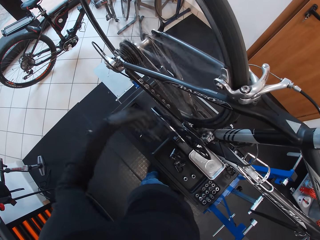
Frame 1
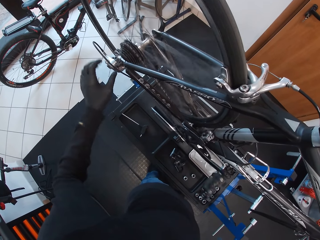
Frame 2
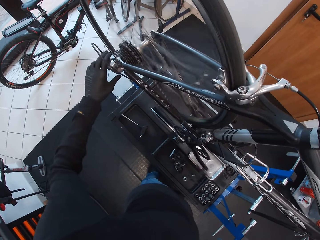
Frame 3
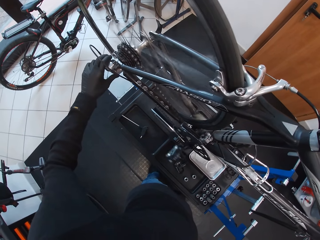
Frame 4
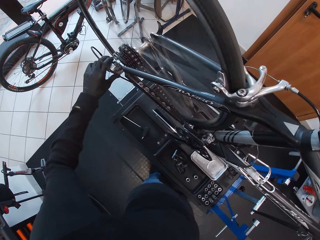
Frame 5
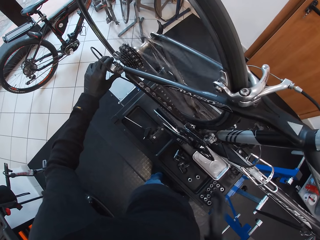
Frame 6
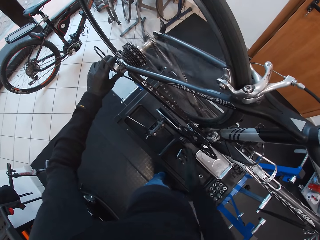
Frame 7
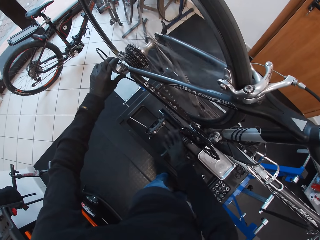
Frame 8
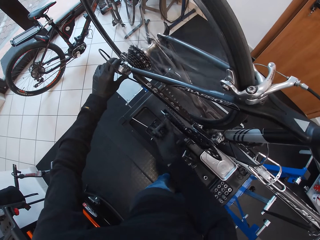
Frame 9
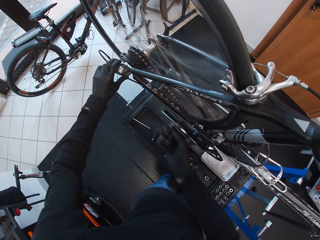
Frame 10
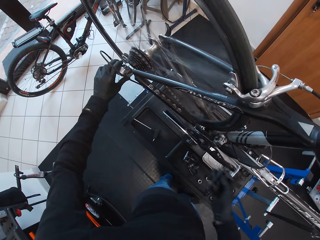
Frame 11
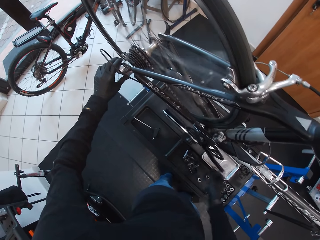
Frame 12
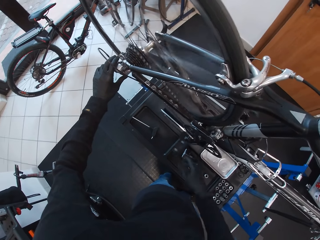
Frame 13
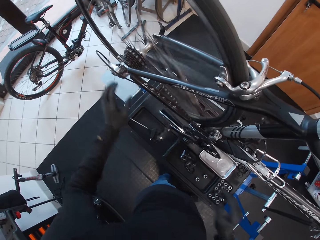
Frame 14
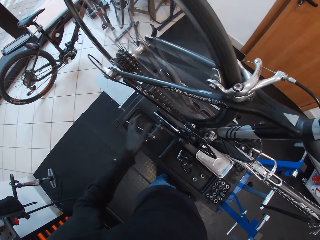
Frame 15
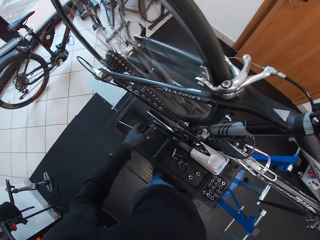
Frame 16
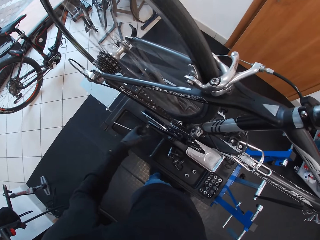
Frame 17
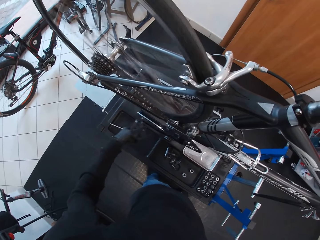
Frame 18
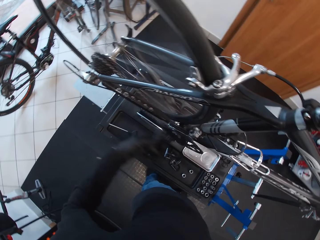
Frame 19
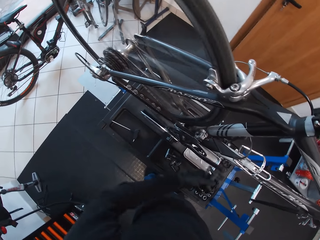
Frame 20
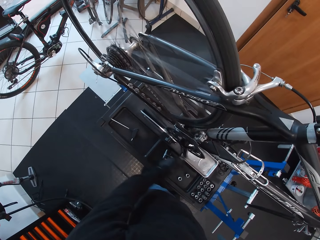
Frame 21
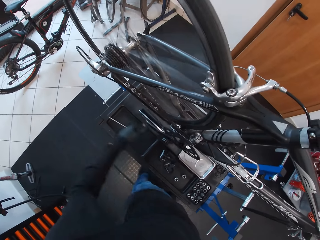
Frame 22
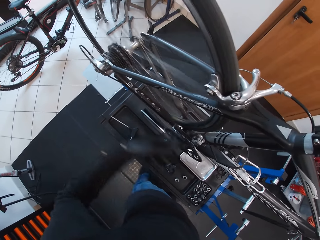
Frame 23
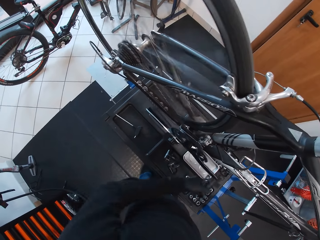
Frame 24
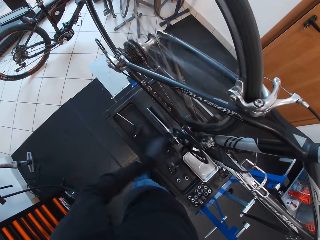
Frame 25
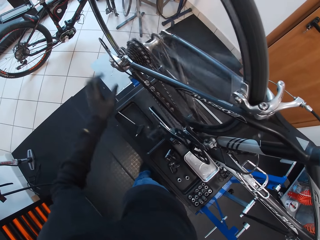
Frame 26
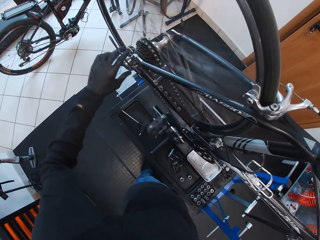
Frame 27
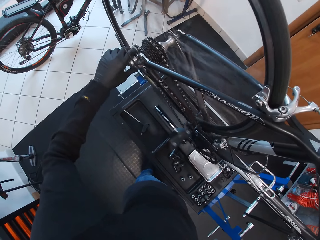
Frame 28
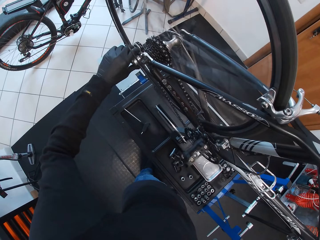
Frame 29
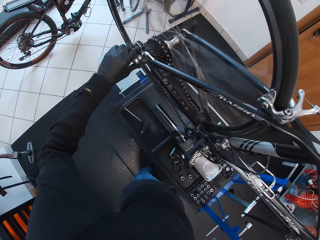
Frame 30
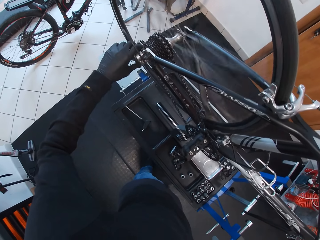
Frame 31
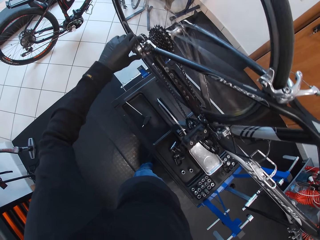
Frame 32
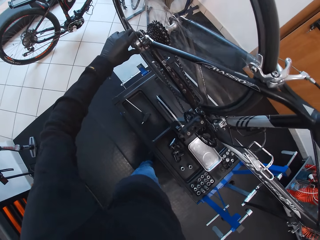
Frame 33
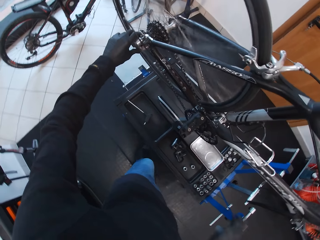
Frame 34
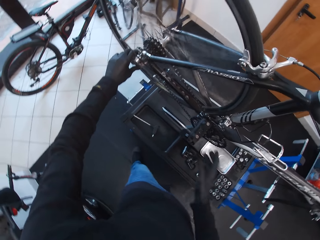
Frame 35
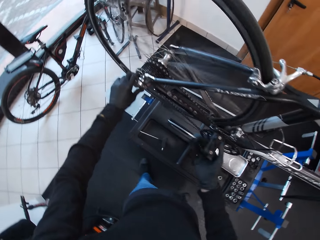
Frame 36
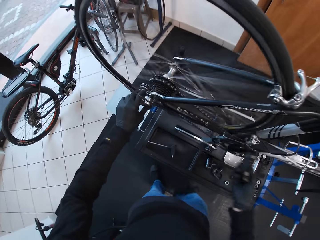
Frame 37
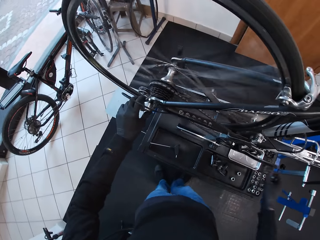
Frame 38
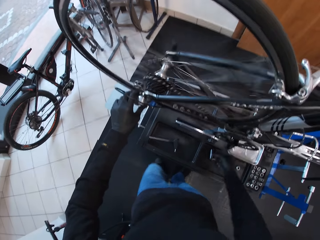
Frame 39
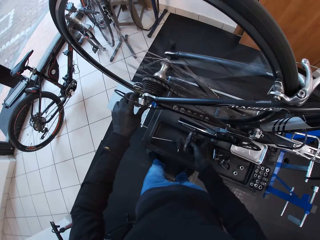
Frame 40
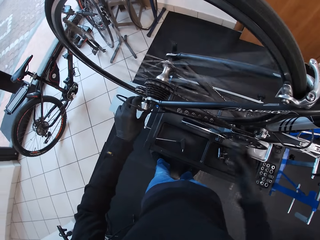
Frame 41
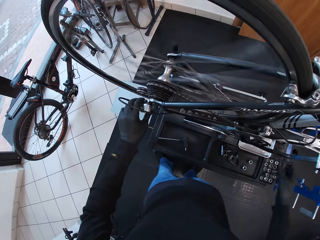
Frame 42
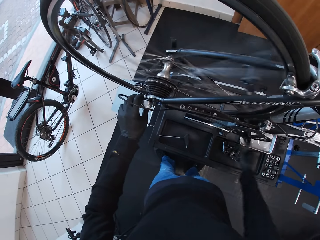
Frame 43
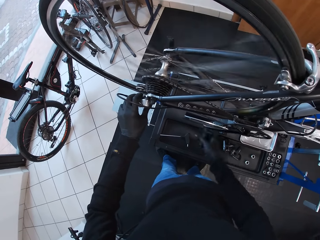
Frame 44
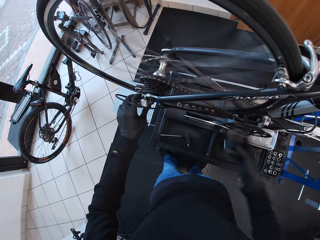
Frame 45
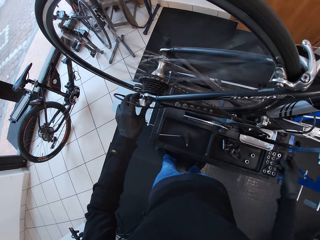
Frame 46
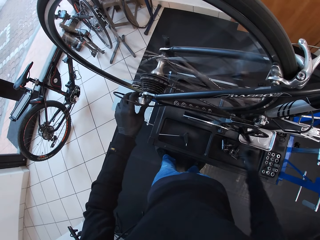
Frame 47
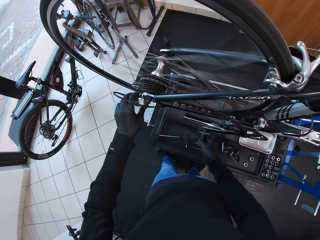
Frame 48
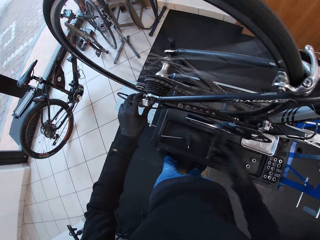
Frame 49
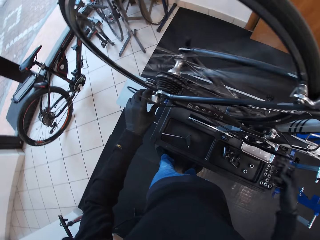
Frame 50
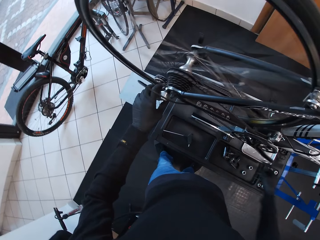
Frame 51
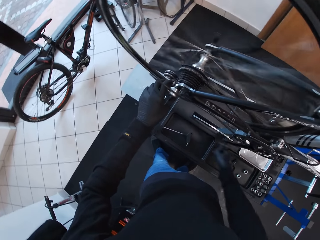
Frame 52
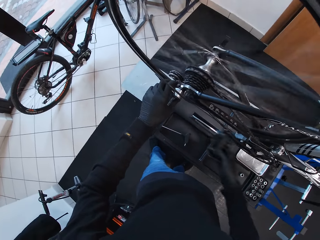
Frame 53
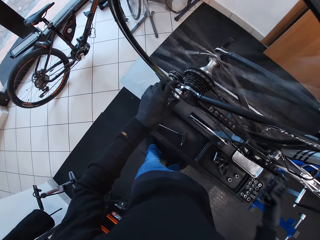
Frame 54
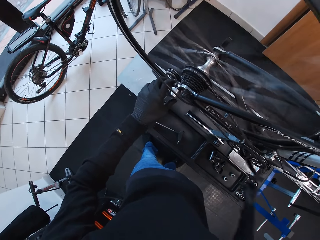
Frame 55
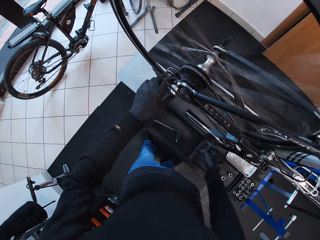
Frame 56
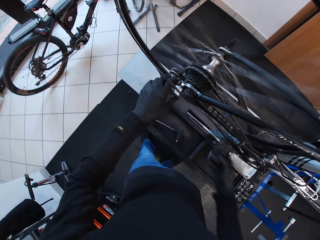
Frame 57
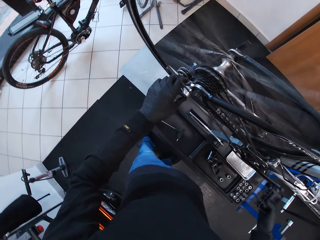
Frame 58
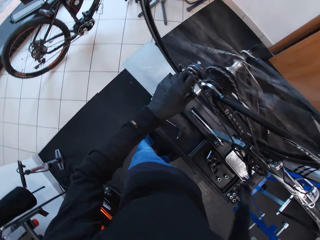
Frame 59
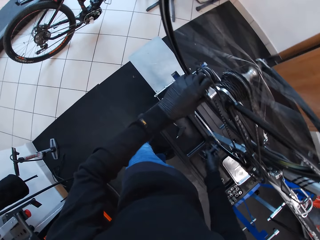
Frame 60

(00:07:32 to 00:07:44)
The camera wearer holds the rear derailleur with the left hand. They touch a part of the wheel. They rotate the pedal with the right hand. They spin the wheel using the pedals. They rotate the pedal with the left hand. They hold the rear derailleur with the left hand. They touch a part of the wheel. They touch the pedal. They rotate the pedal with the right hand. They spin the wheel using the pedals.

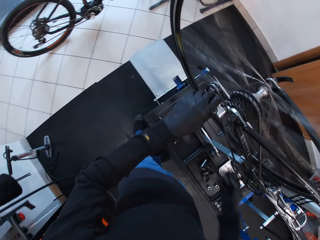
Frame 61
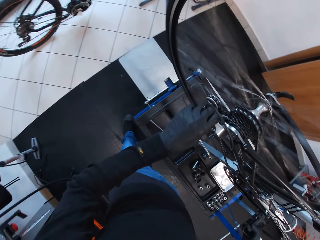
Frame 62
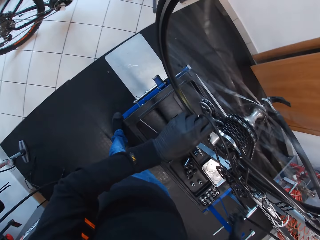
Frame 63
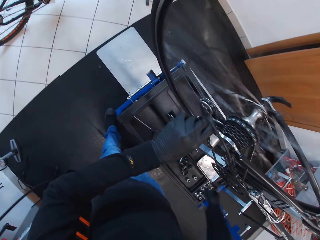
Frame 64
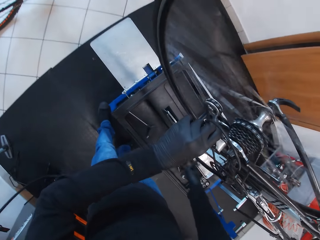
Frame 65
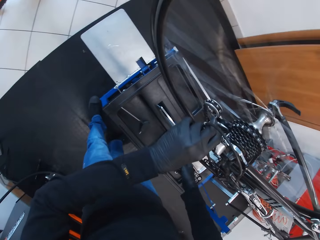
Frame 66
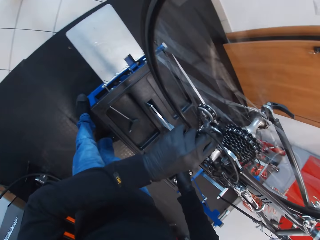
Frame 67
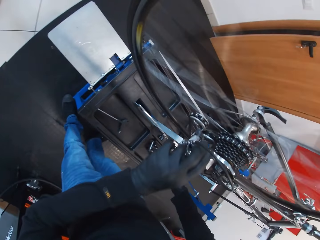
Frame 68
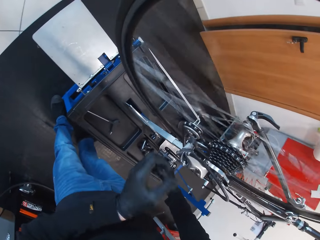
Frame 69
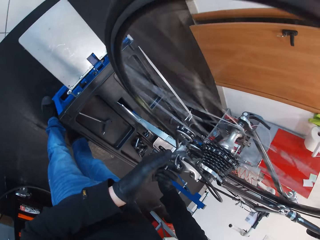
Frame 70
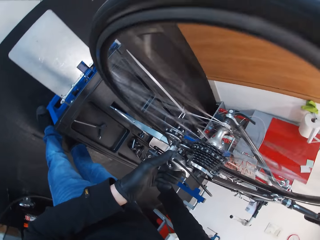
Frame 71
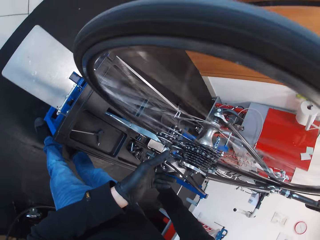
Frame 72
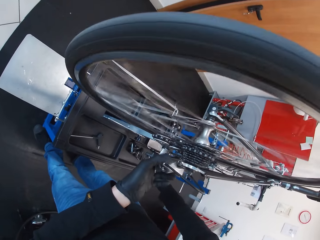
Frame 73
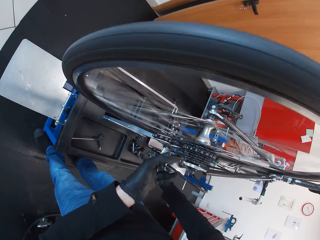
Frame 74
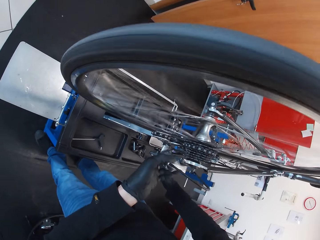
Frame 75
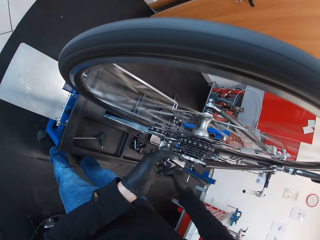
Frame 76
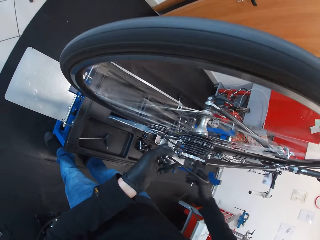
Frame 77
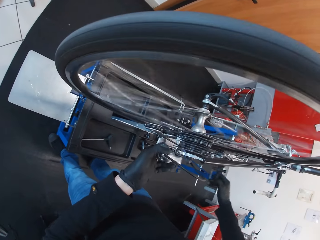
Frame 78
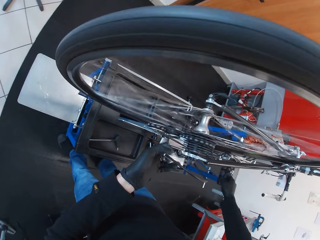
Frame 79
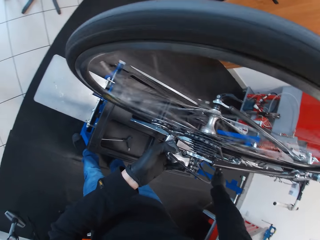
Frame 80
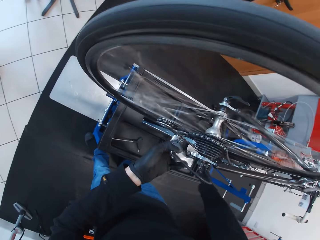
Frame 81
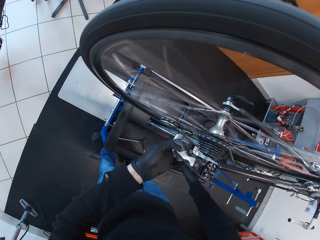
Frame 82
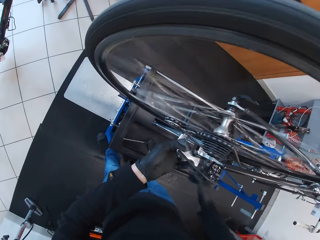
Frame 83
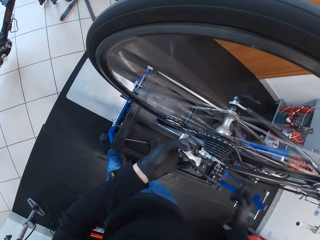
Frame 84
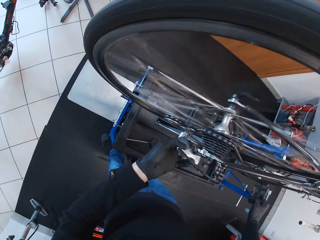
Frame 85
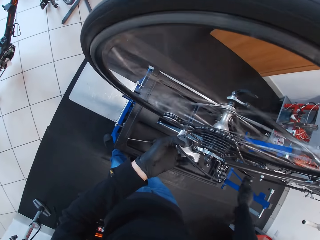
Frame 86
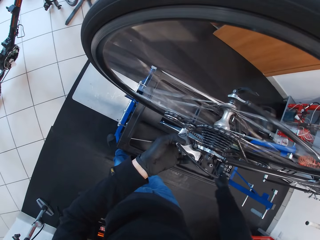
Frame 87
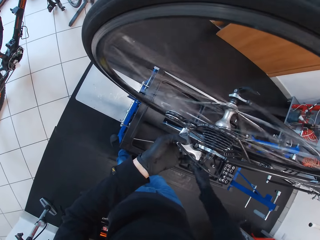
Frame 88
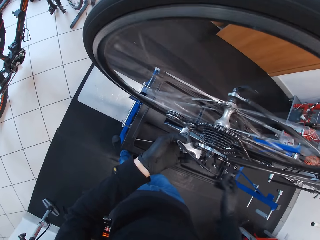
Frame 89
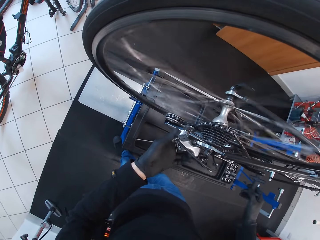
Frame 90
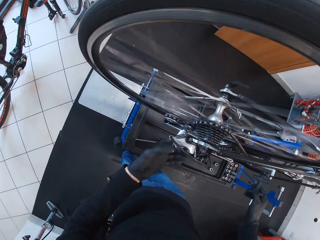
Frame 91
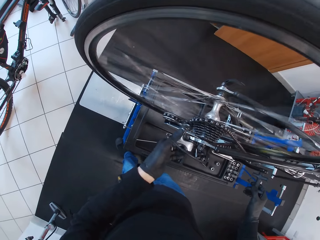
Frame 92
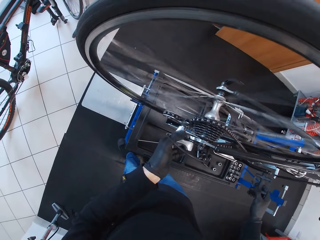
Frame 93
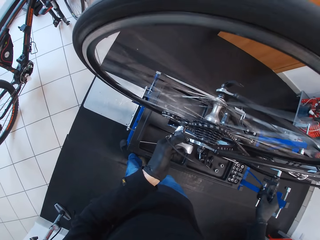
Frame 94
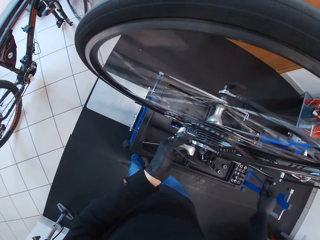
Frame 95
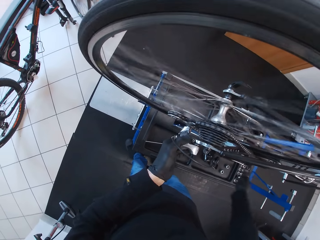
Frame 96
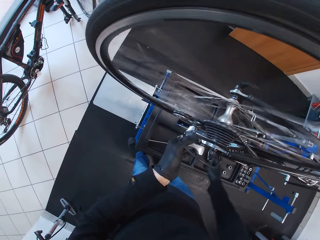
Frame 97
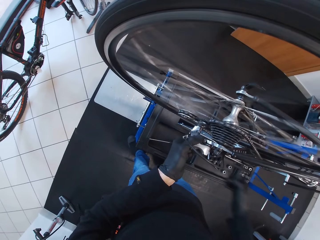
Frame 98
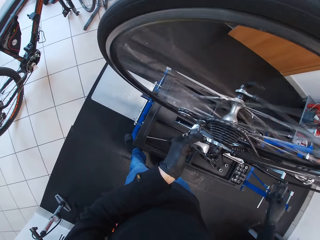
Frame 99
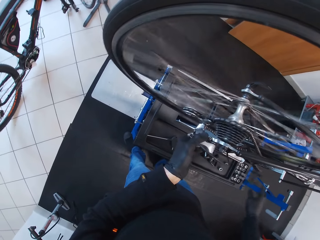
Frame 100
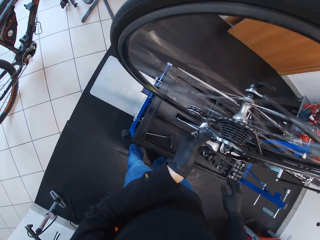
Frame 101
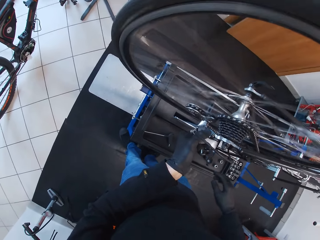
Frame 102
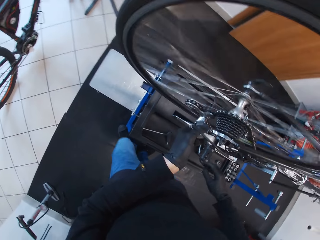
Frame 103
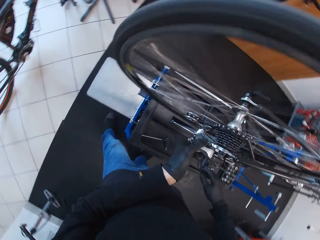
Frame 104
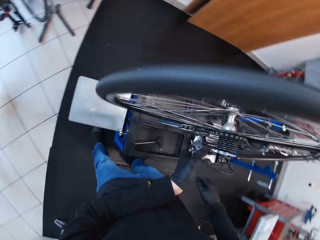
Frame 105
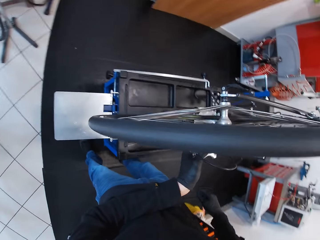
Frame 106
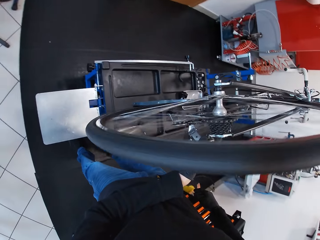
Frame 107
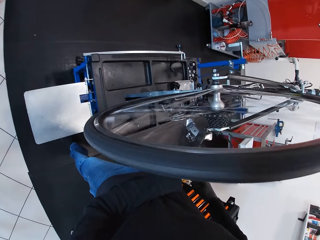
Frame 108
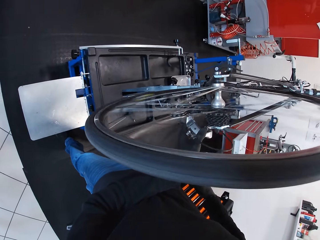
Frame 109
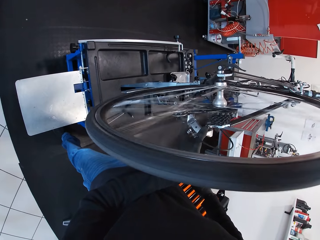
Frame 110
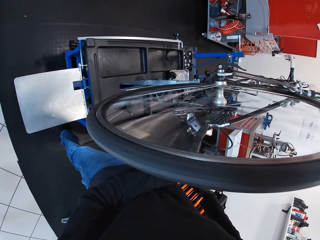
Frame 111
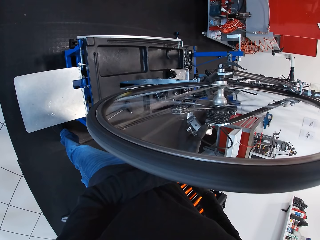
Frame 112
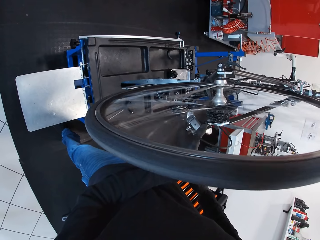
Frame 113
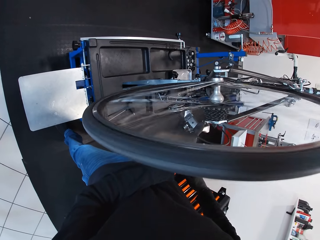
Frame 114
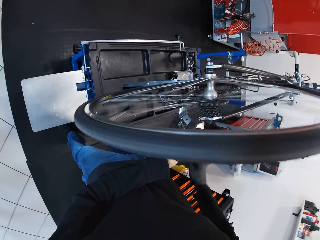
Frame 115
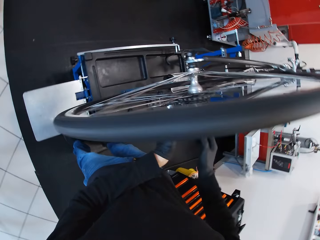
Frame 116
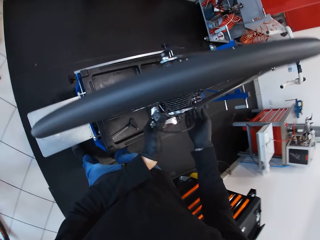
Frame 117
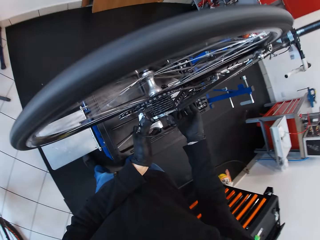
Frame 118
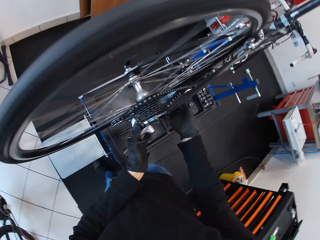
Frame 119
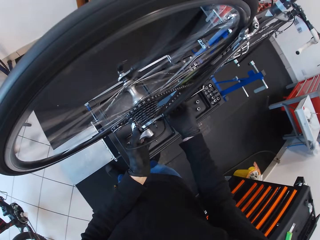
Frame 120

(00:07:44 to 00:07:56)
The camera wearer adjusts the rear derailleur with the left hand. They rotate the pedal with the right hand. They fix the wheel. They look at the wheel.
